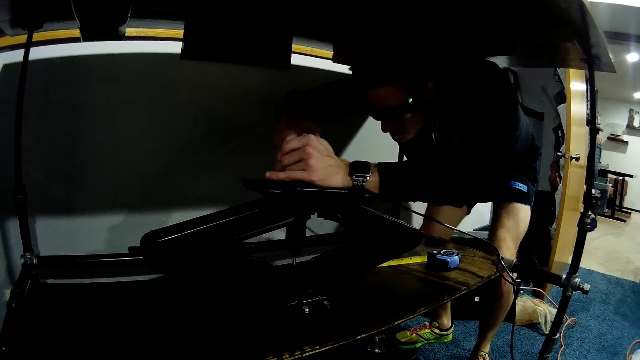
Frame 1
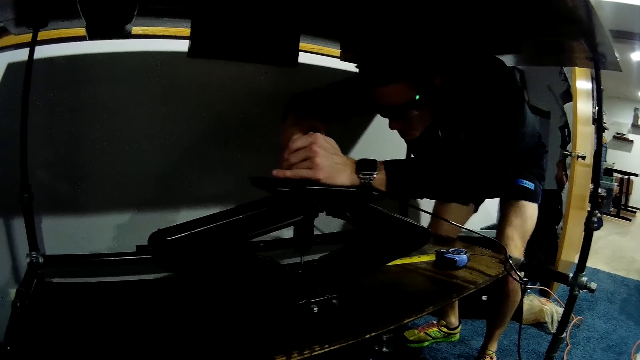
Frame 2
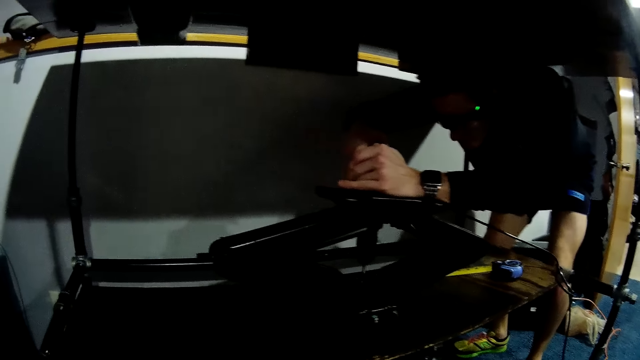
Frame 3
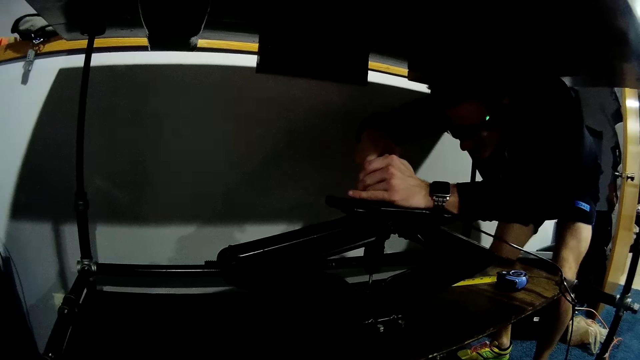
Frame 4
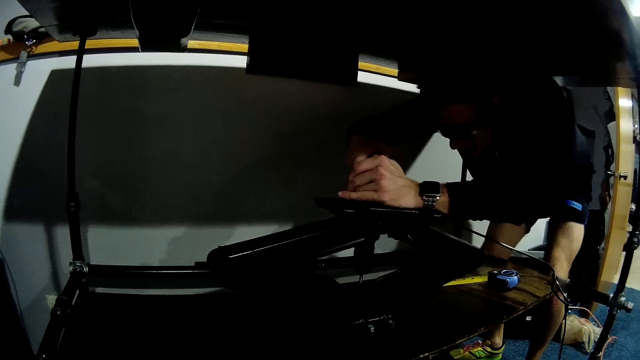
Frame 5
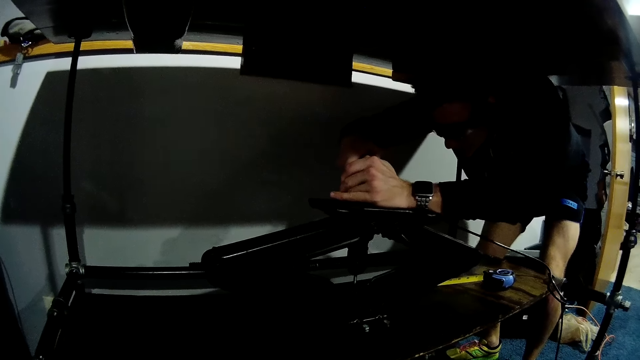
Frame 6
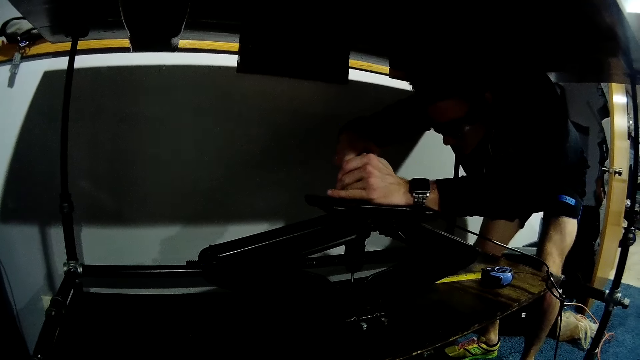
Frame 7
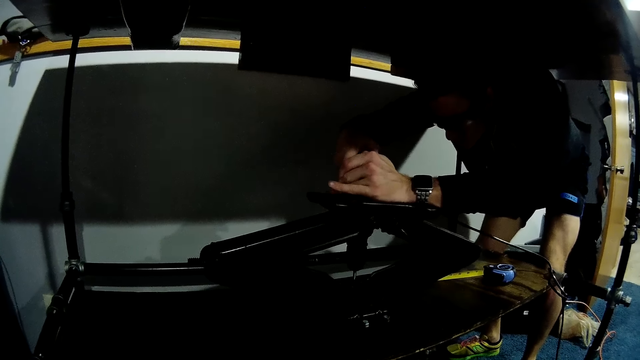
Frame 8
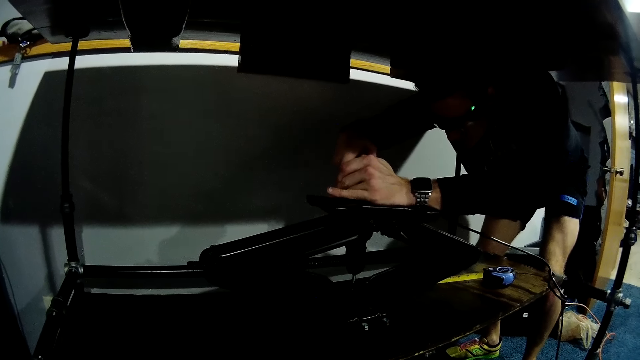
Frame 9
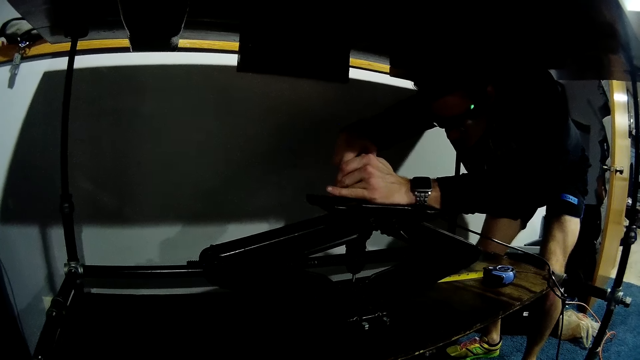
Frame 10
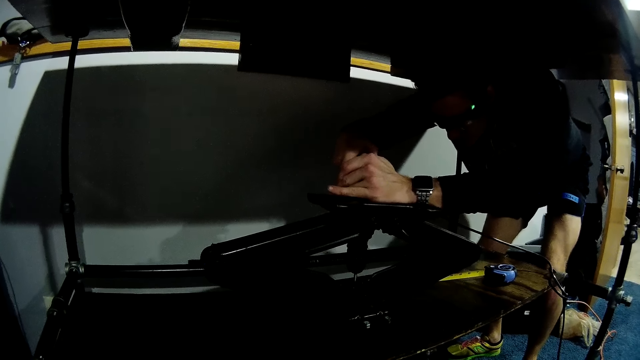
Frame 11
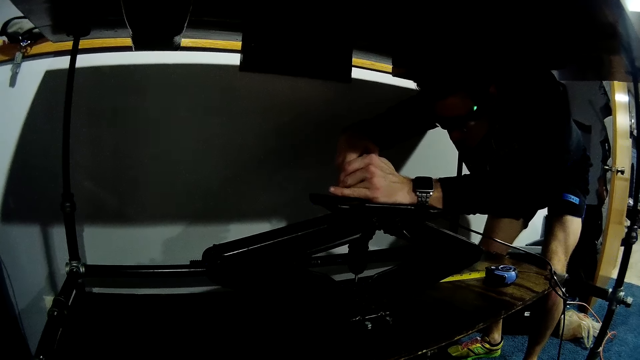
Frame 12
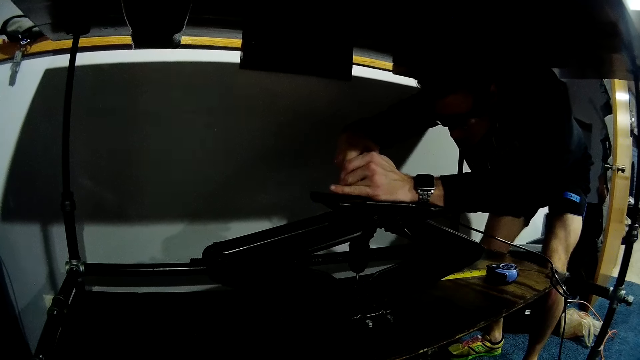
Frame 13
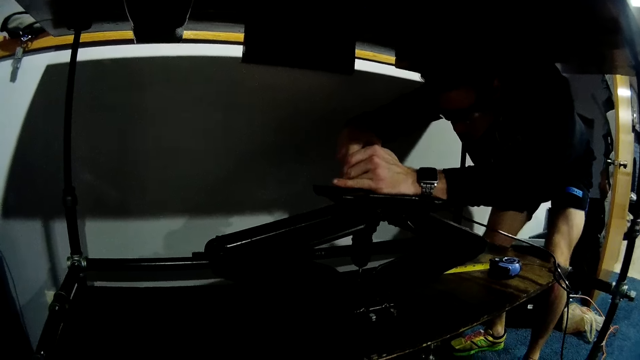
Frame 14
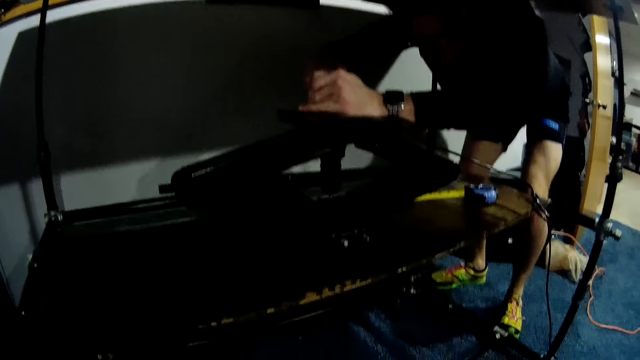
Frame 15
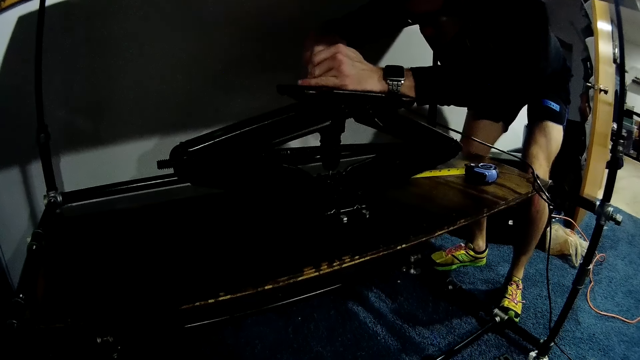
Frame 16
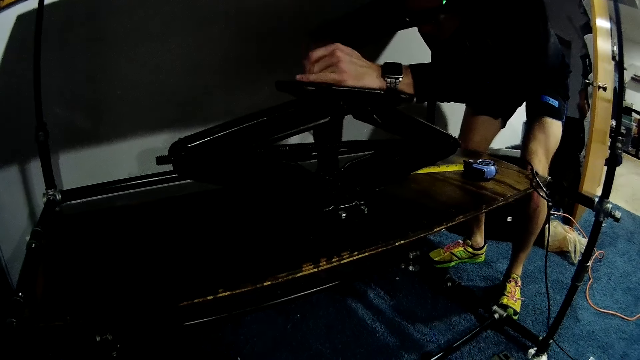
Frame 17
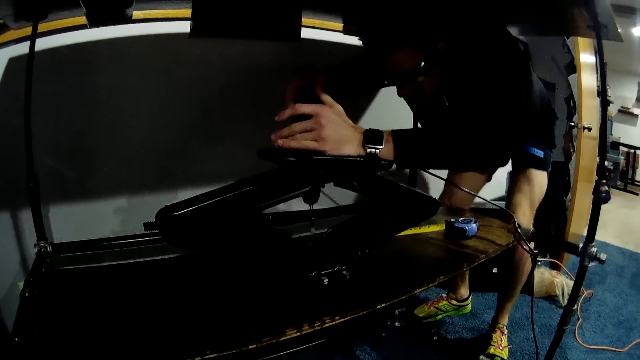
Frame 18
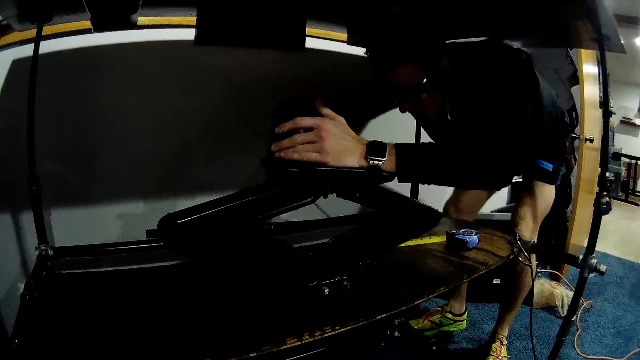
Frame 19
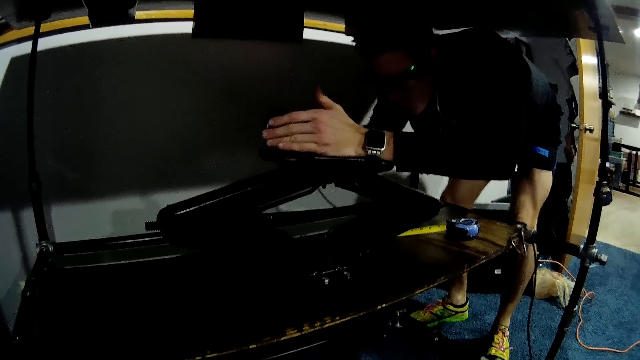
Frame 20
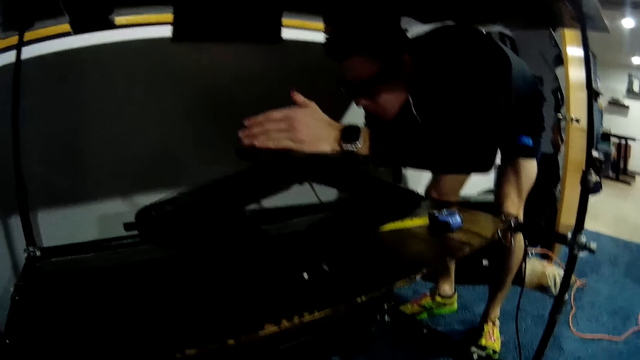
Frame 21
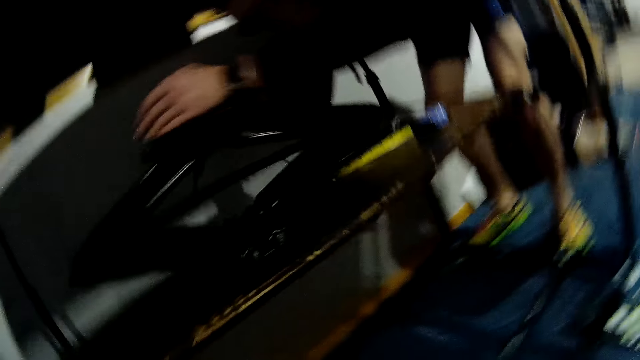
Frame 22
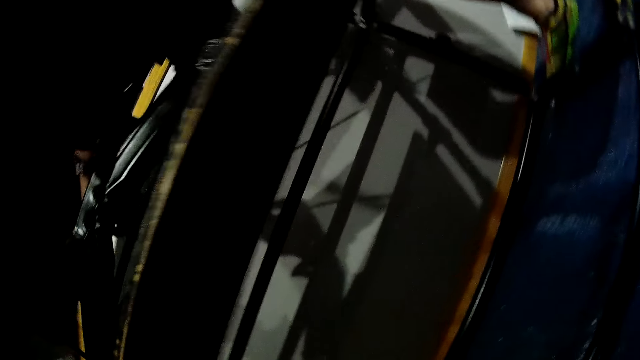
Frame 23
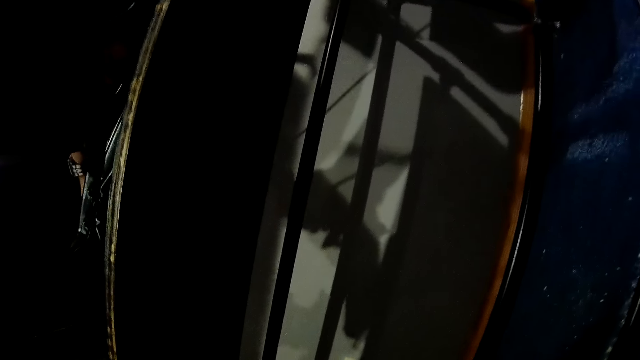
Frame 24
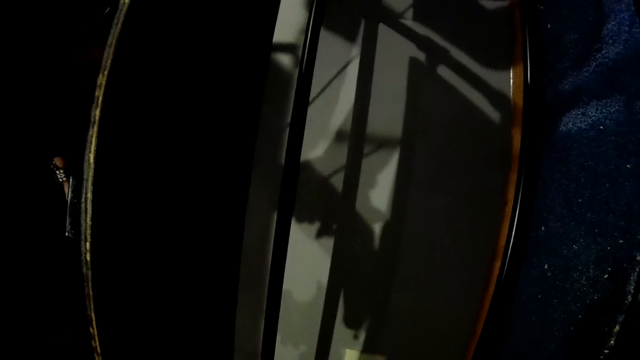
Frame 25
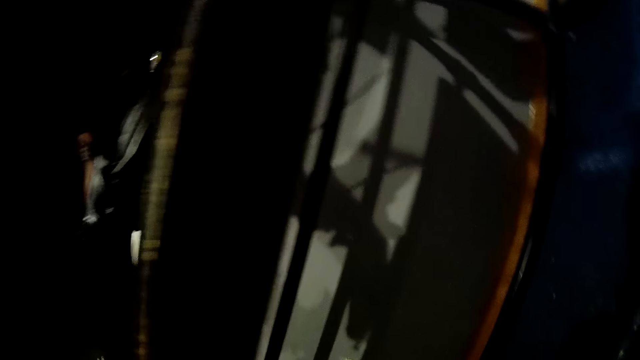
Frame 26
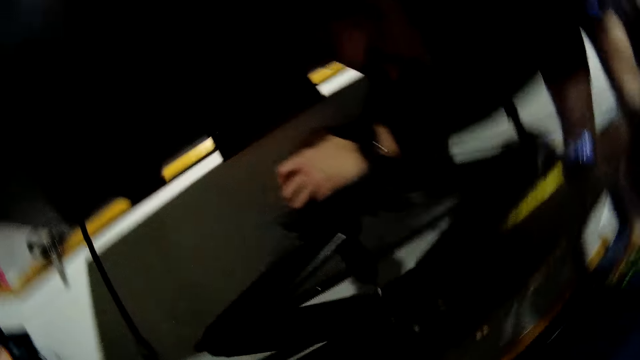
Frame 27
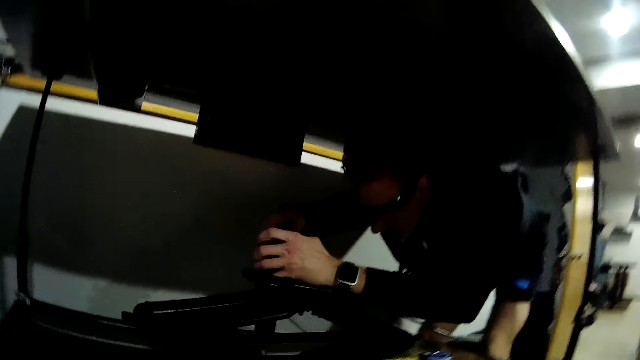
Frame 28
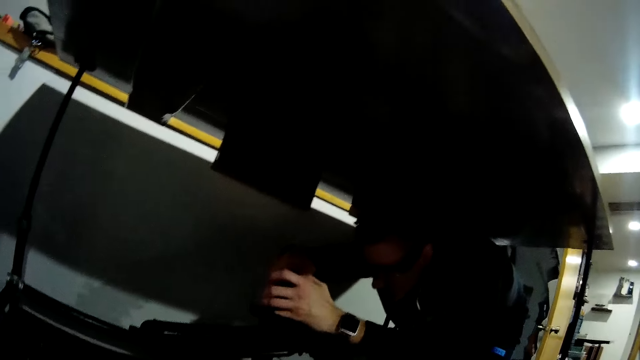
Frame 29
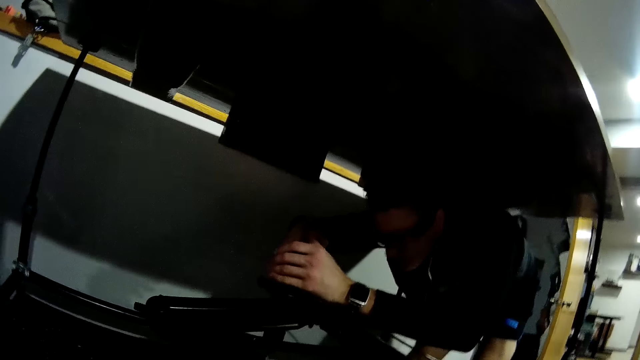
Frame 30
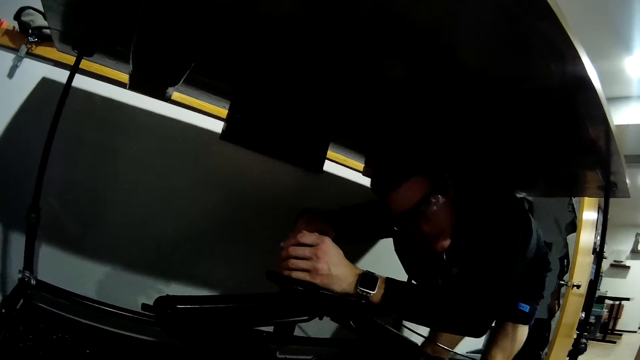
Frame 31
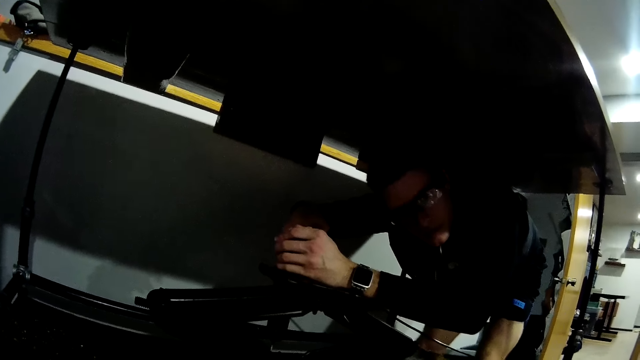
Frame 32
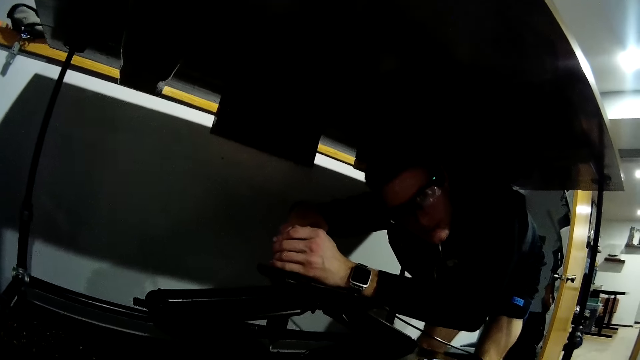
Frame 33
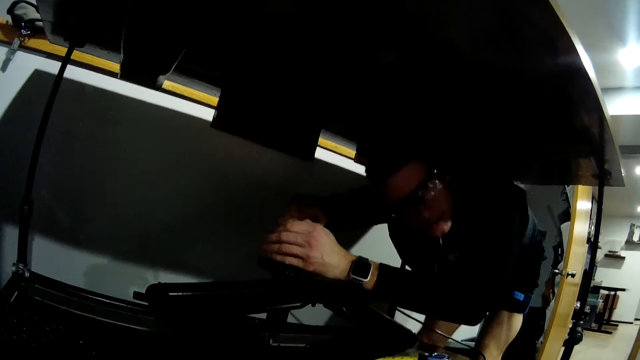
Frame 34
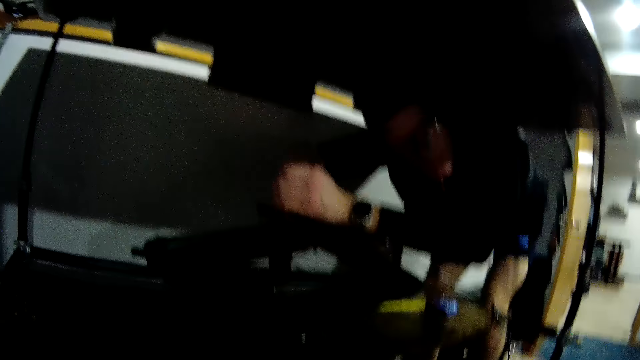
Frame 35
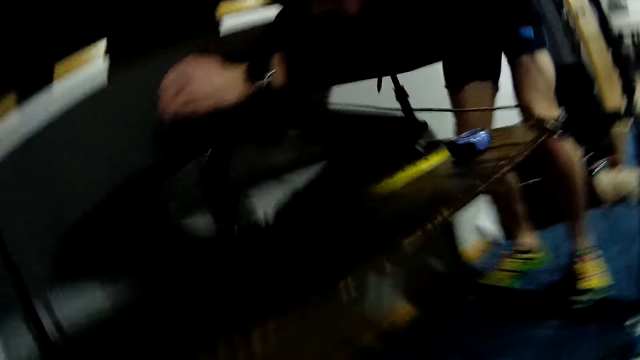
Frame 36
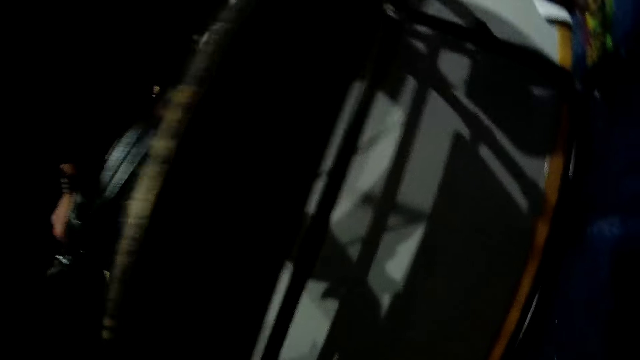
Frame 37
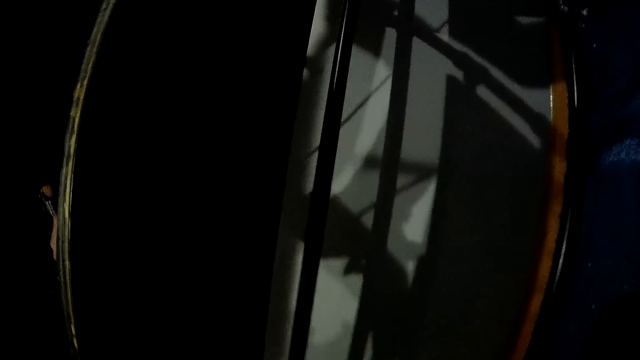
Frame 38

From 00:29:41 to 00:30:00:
The camera wearer looks underneath the shelf. They interact with a man. The man talks to the camera wearer.
